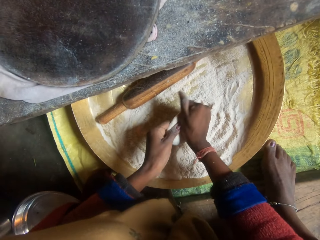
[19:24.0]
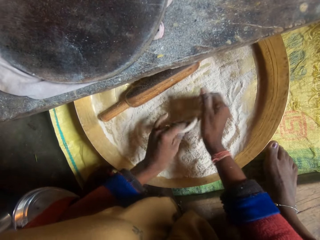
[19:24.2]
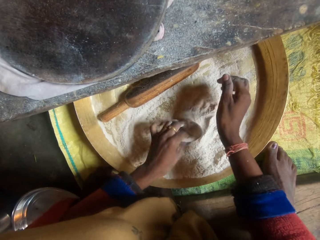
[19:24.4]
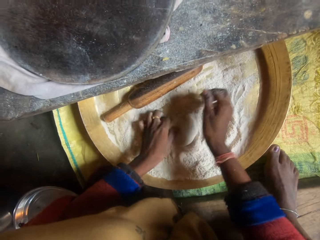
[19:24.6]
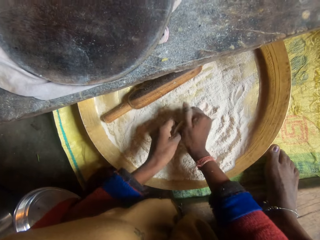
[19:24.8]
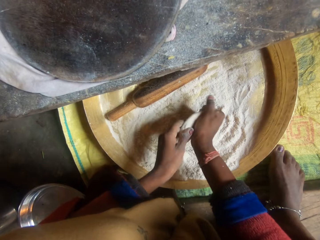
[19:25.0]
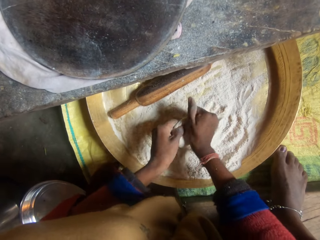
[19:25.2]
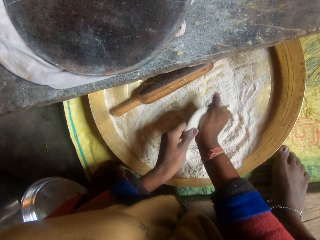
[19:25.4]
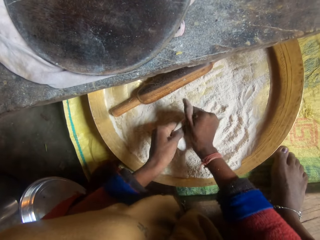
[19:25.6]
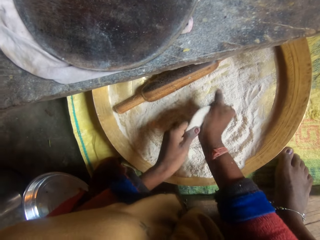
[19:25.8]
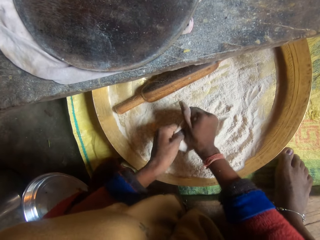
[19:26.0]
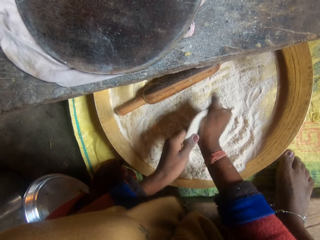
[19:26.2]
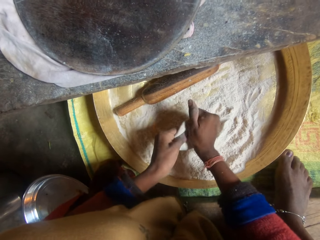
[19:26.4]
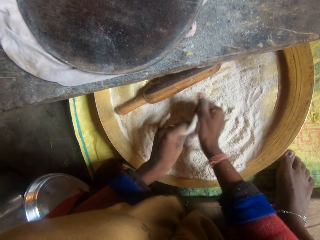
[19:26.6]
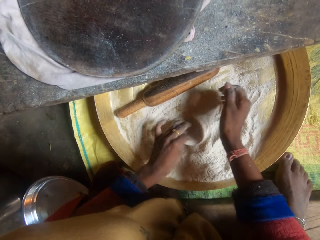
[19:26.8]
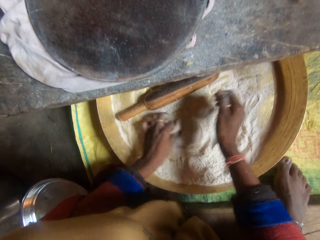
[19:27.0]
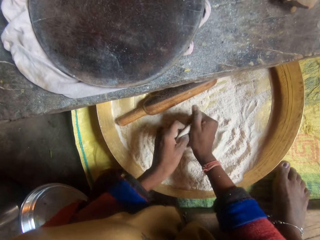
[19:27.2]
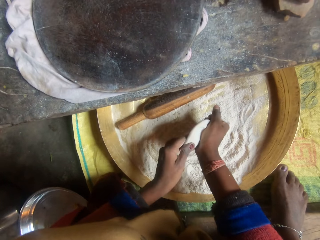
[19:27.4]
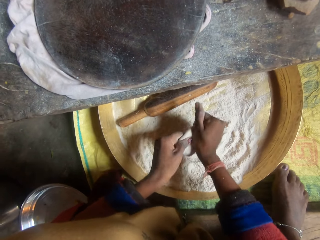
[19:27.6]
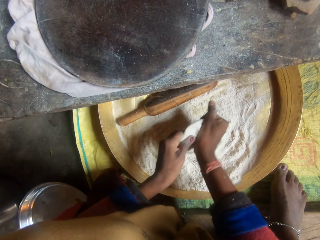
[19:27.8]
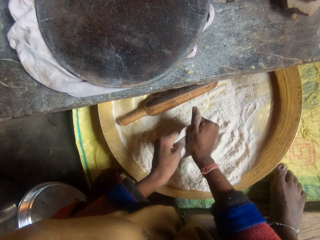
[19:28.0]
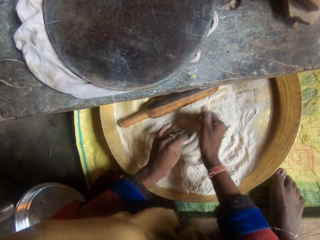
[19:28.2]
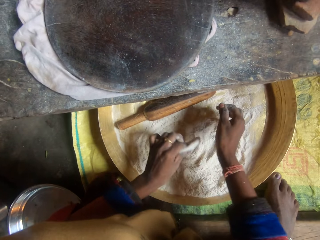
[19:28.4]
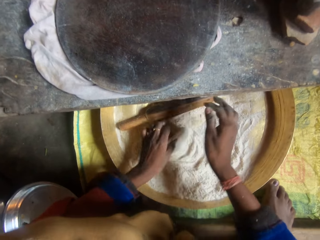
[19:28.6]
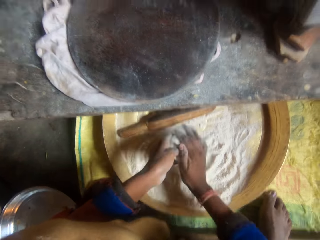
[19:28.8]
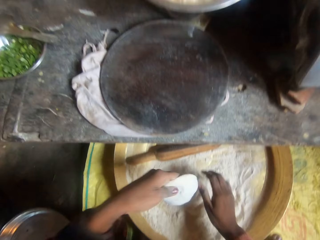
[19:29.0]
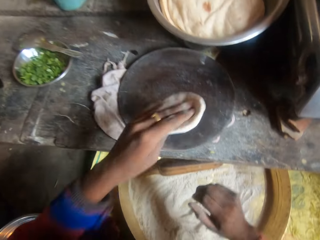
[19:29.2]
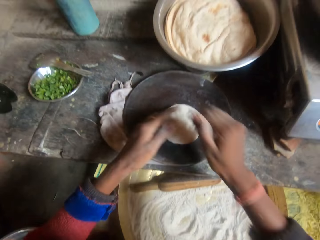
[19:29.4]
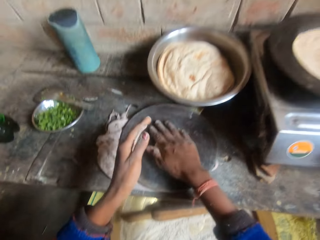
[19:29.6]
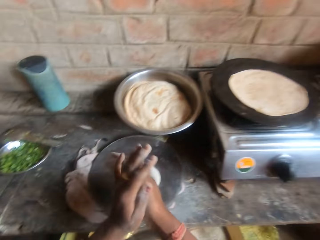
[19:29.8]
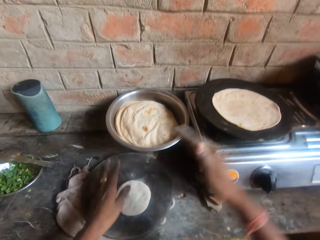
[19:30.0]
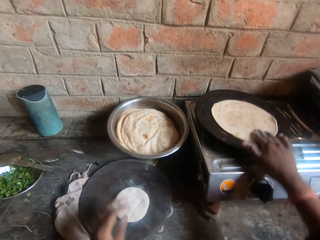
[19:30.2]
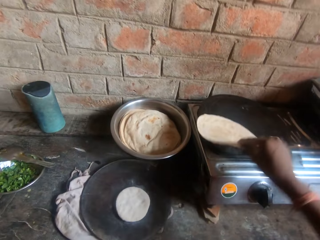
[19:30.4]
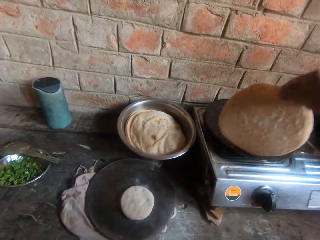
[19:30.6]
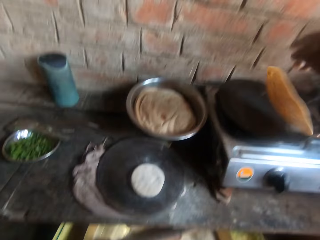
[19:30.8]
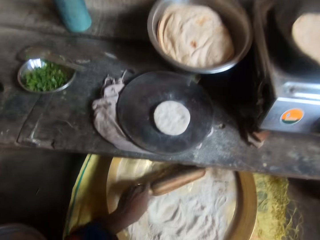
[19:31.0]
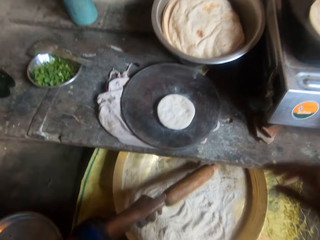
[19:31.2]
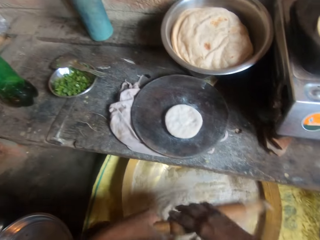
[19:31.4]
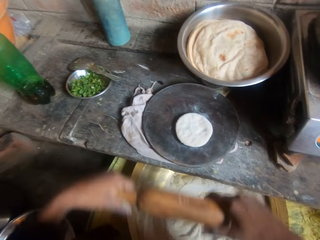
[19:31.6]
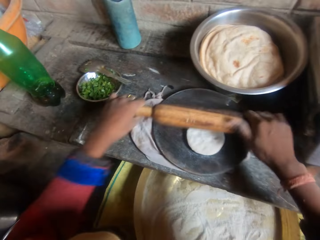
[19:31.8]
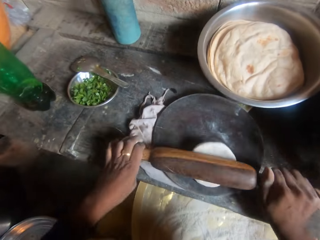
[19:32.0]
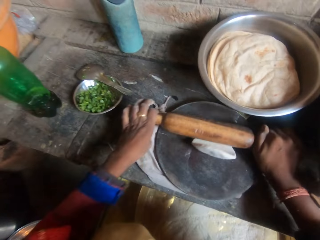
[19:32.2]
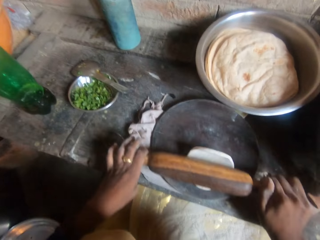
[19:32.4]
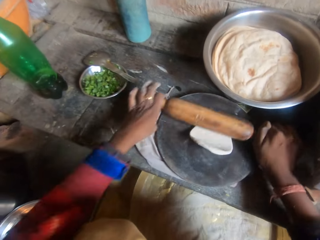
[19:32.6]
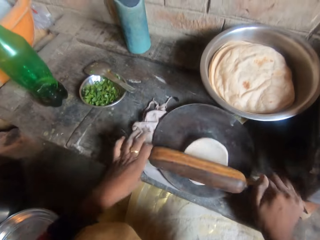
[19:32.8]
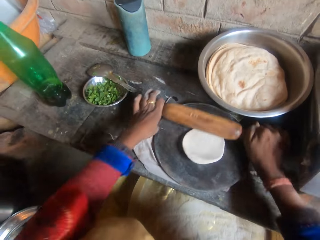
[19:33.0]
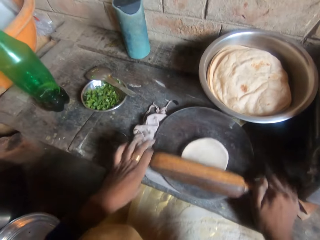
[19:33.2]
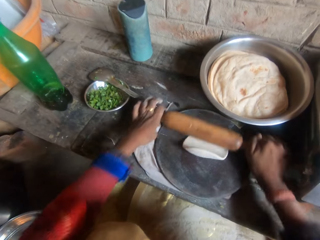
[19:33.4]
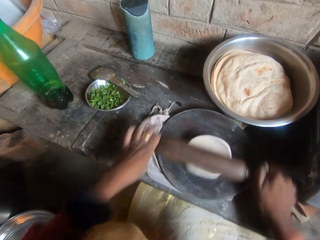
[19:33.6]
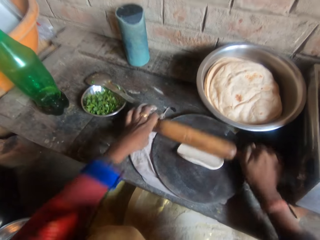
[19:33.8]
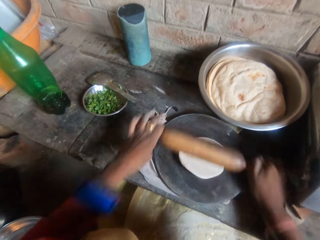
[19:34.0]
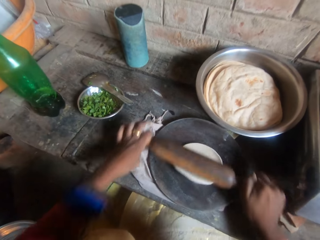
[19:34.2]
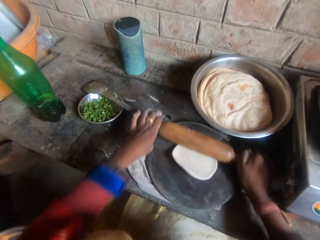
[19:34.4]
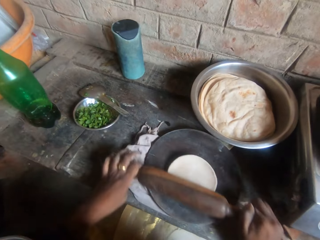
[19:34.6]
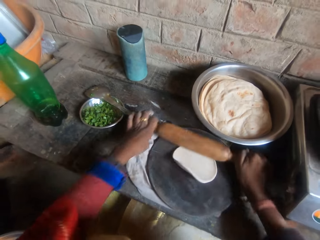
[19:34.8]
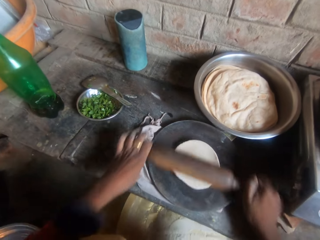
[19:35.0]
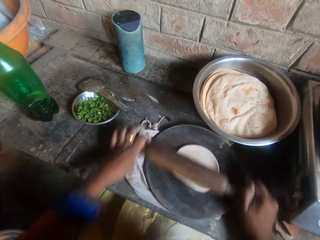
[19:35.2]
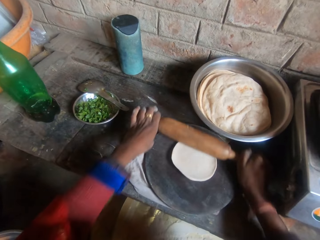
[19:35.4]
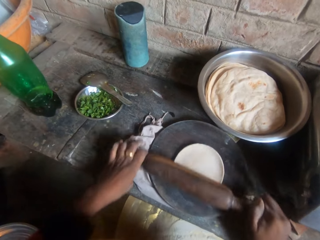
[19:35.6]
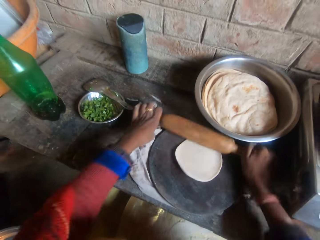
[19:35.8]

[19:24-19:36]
The camera wearer rubs the dough on the flour. They shape the dough. They rub the dough on the flour. They shape the dough. They rub the dough on the flour. They put the dough on the rolling board. They hold the tortilla. They flip the roti on the griddle. They put down the tortilla. They hold the rolling pin. They knead the dough on the board with the rolling pin. They roll the dough.

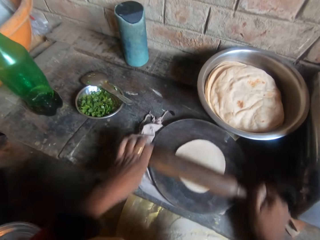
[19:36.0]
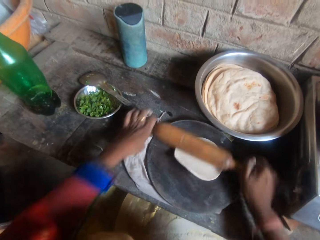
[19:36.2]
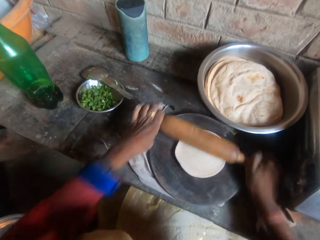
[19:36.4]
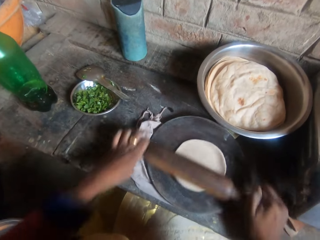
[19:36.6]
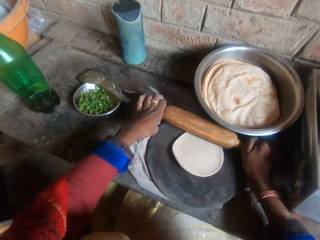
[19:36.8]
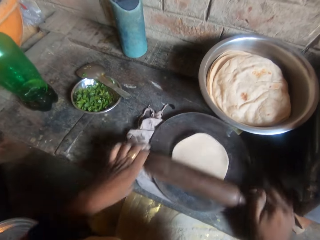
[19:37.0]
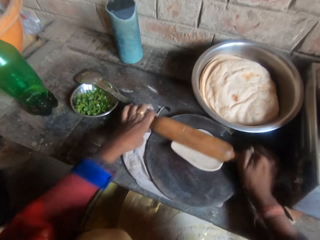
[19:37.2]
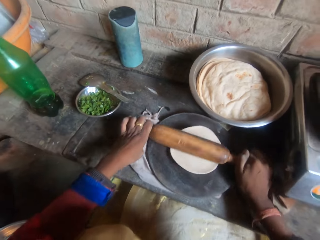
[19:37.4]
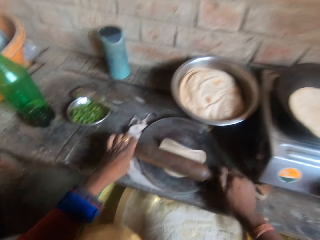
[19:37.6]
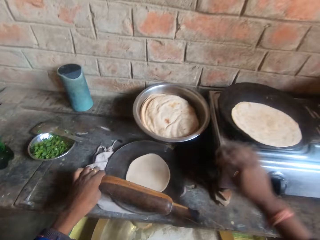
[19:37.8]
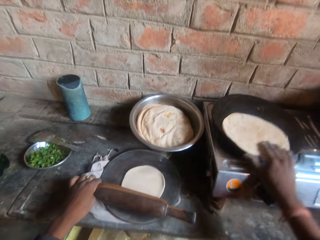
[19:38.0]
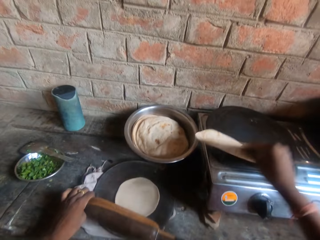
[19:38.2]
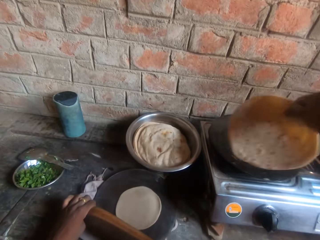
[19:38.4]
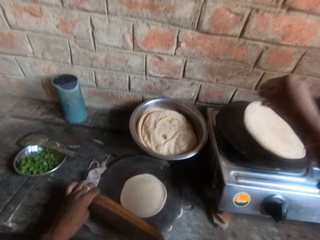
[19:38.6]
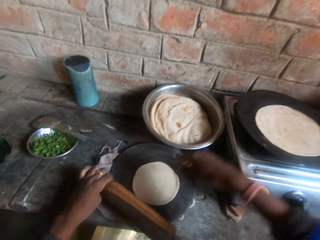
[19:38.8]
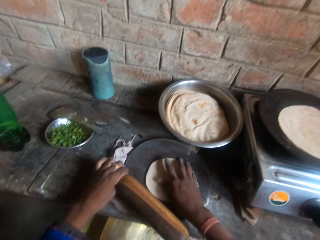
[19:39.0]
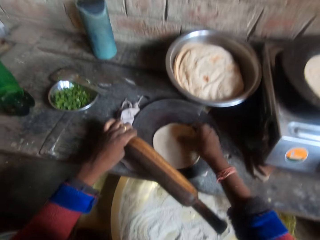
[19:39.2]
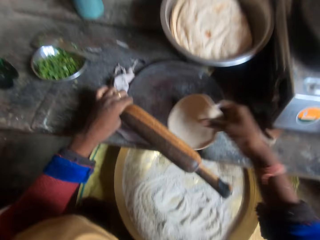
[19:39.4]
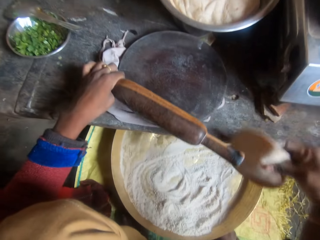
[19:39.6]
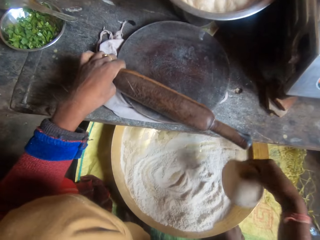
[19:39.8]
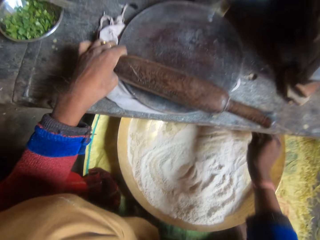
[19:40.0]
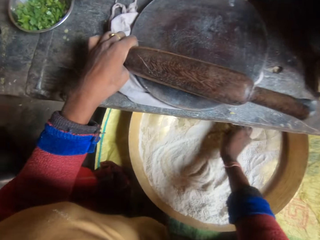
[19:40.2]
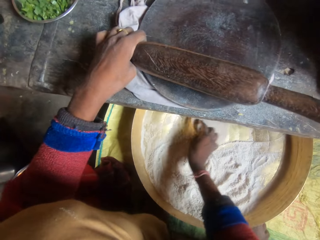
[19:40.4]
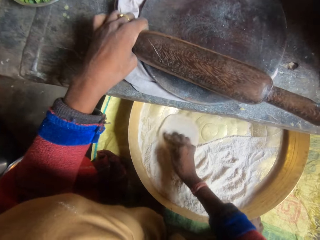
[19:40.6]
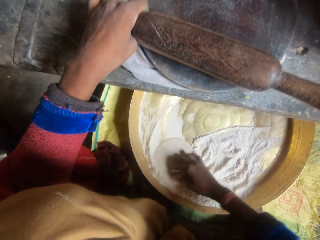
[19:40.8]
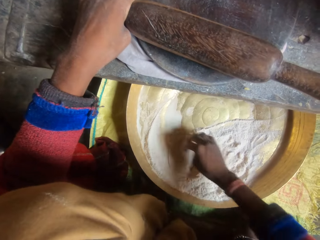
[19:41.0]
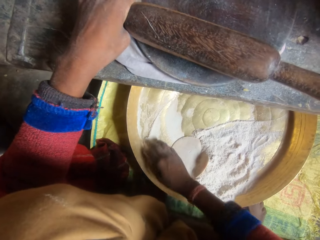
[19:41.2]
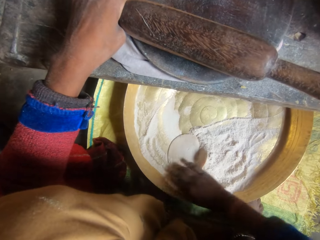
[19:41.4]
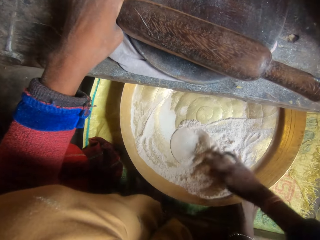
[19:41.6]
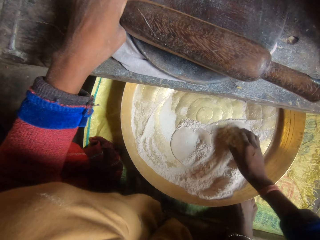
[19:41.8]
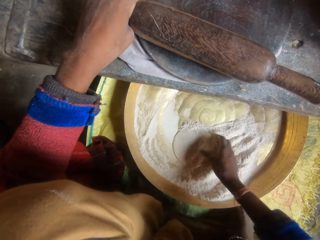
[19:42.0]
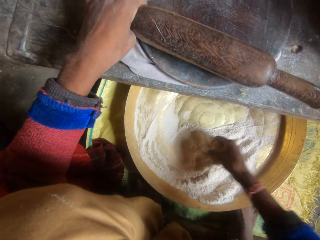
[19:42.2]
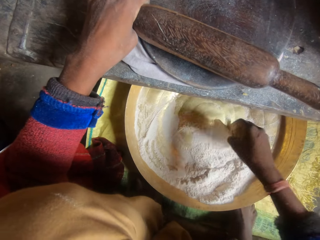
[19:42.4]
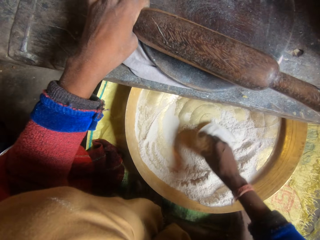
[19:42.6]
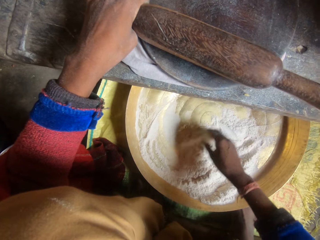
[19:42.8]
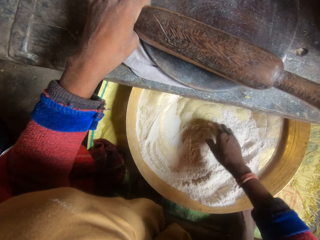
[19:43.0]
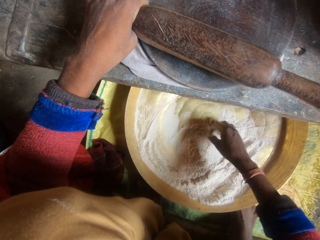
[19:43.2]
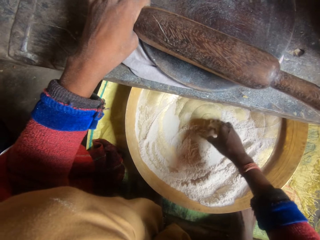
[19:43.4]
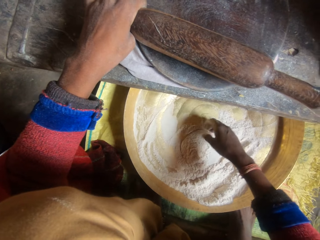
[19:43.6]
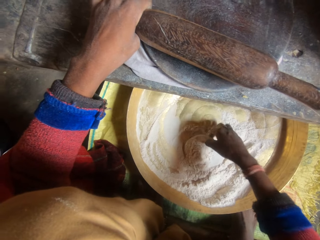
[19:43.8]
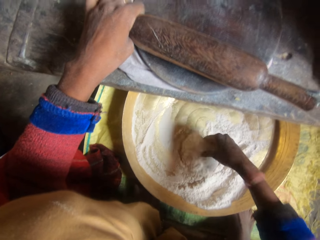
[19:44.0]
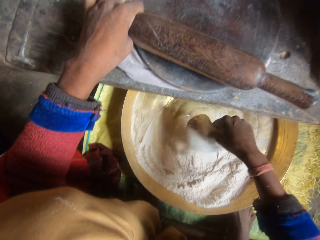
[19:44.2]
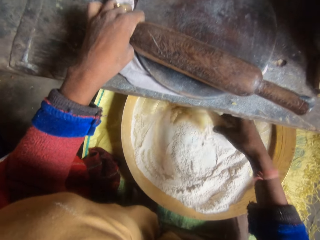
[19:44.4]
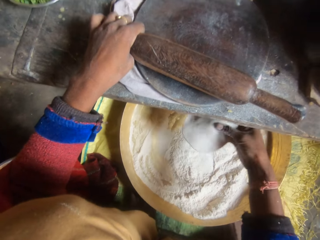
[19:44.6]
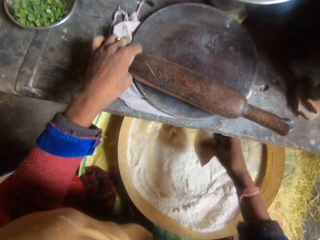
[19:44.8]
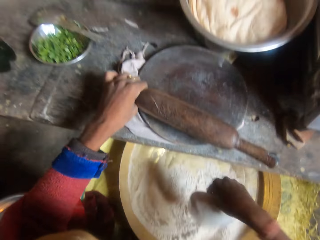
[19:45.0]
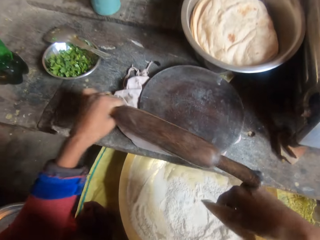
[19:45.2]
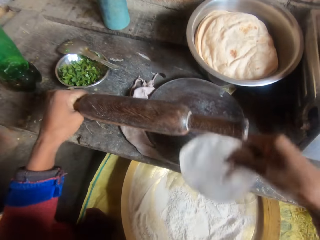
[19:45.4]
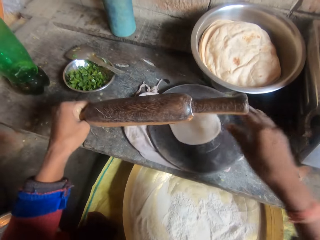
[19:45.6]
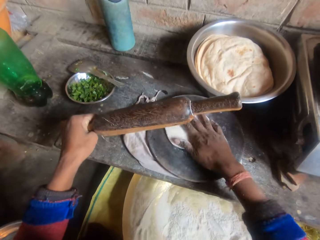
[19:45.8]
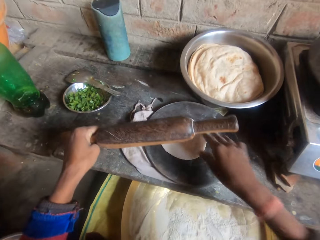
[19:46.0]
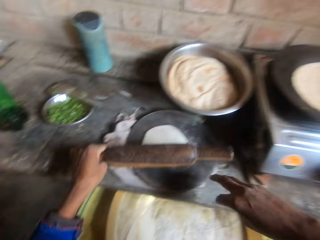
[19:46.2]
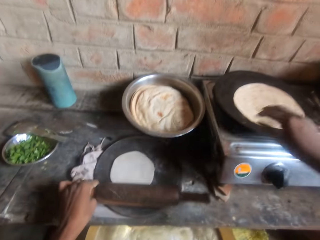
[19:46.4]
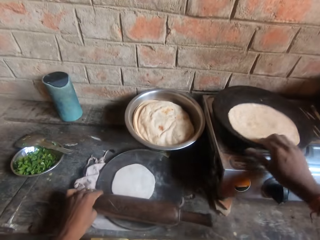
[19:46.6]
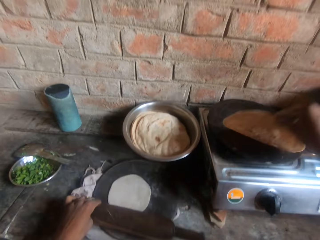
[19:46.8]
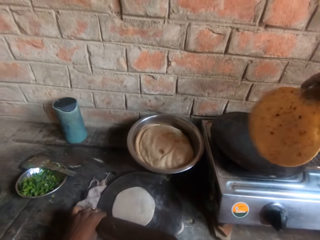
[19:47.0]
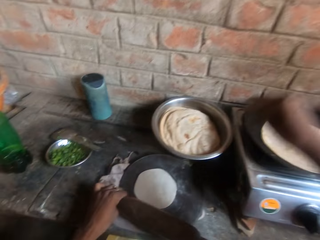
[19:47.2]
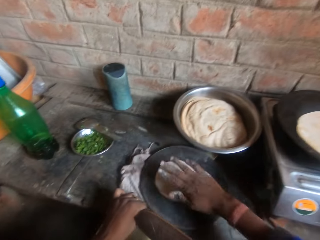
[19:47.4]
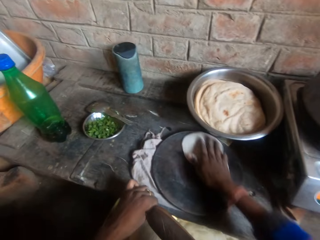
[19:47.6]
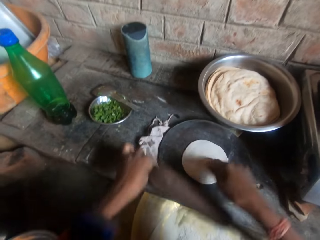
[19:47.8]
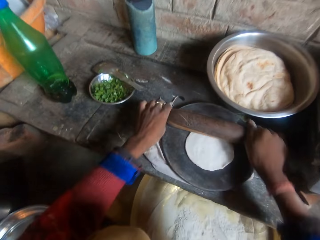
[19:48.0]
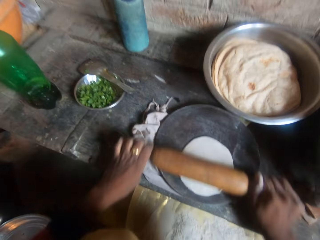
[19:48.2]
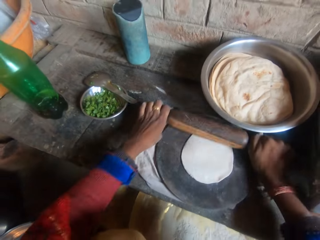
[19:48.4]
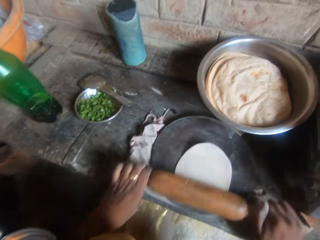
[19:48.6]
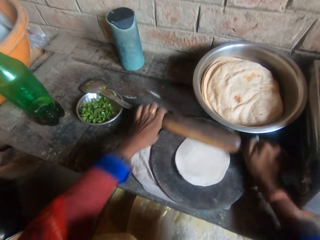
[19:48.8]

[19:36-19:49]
The camera wearer holds the tortilla. They flip the roti on the griddle. They put down the tortilla. They hold the dough. They roll the dough from the board in flour inside the bucket. They rub the dough on the flour. They shake the dough. They put the dough on the rolling board. They flip the roti on the griddle. They hold the tortilla. They hold the dough on the rolling board. They roll the dough. They knead the dough on the board with a rolling pin.
